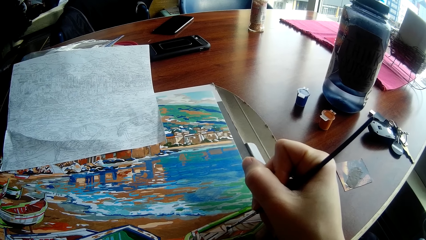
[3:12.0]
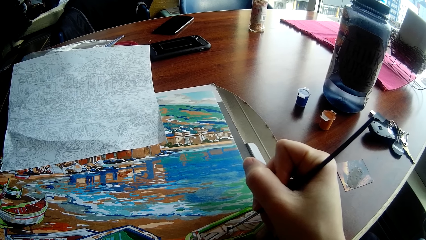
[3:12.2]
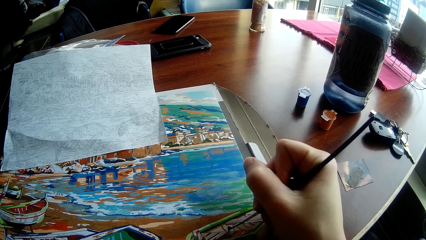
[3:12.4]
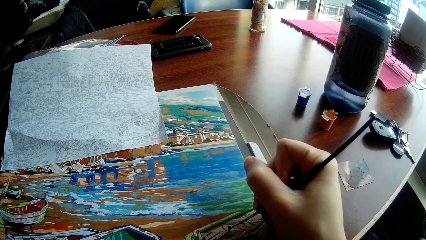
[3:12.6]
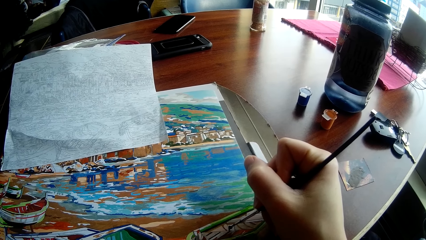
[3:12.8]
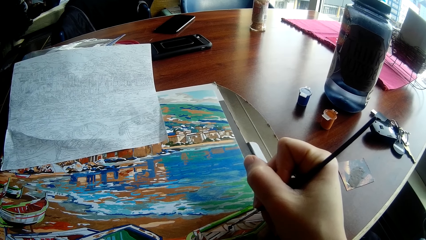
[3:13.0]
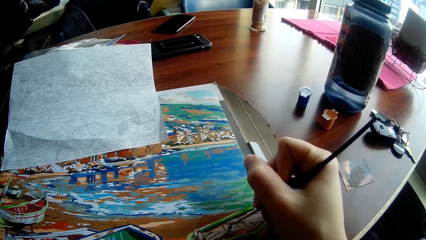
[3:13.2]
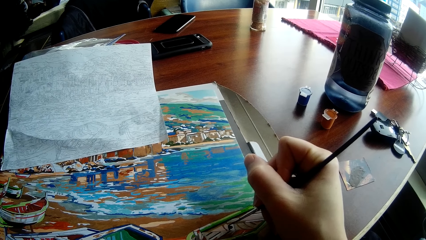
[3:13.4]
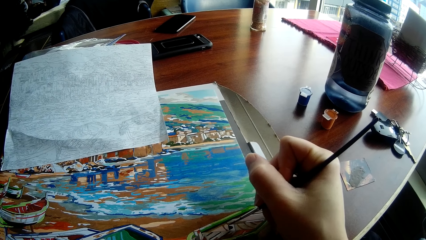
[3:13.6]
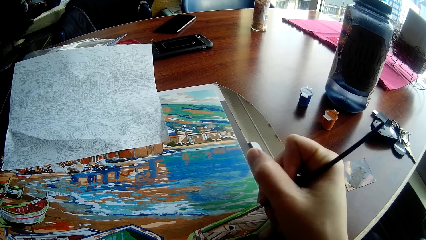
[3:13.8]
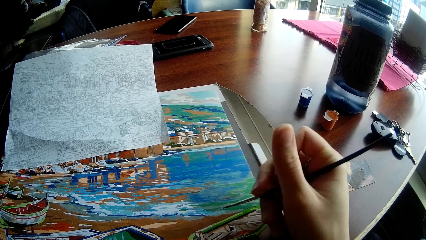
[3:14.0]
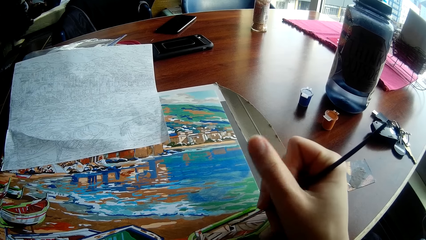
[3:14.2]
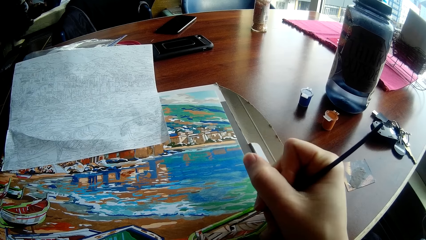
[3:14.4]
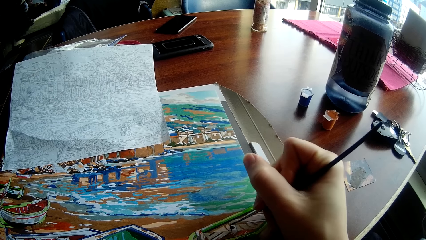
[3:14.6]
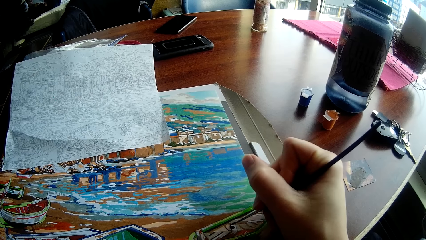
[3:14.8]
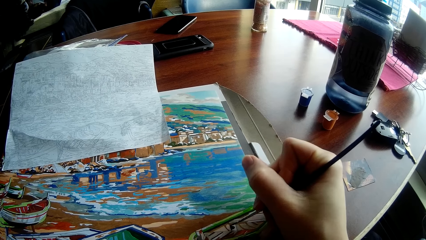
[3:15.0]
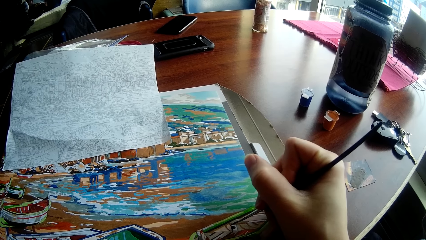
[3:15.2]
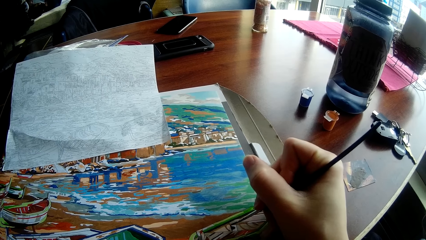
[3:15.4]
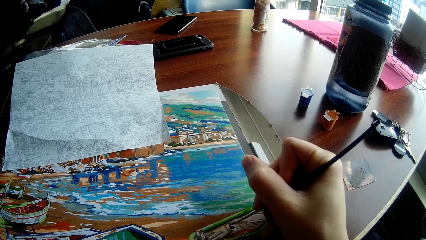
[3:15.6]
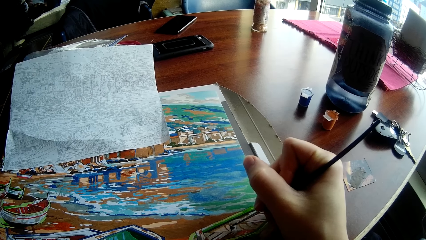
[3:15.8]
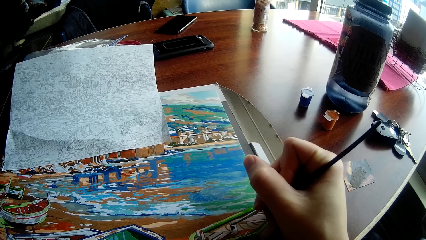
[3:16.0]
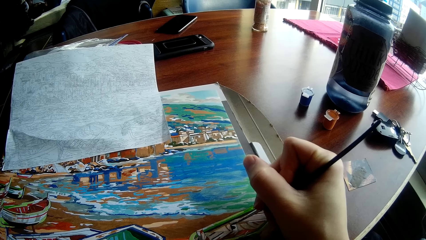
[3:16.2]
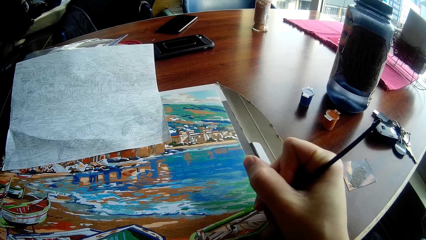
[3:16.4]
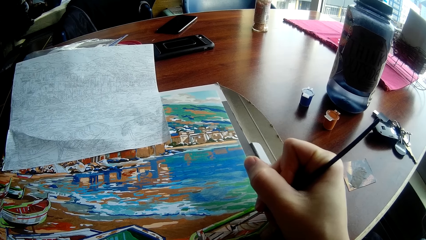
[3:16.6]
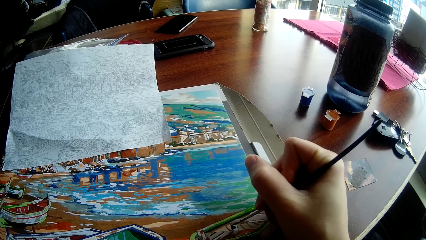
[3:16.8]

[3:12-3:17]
The camera wearer paints on the wall art.

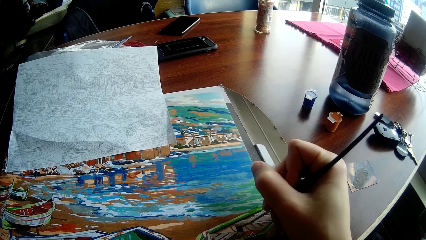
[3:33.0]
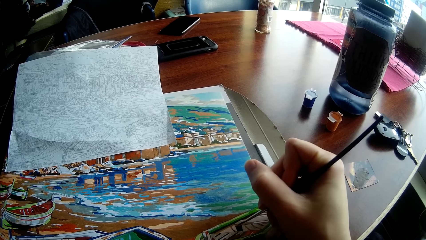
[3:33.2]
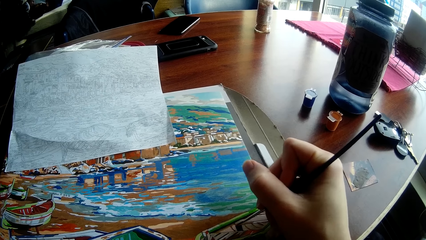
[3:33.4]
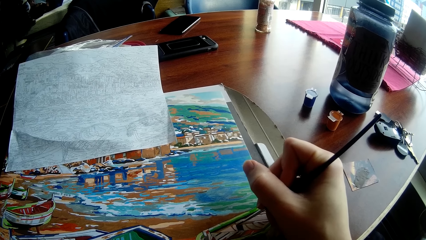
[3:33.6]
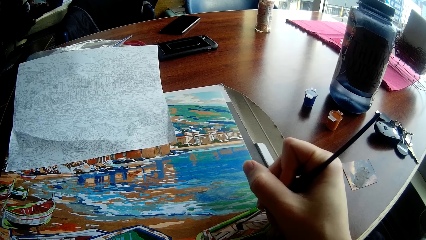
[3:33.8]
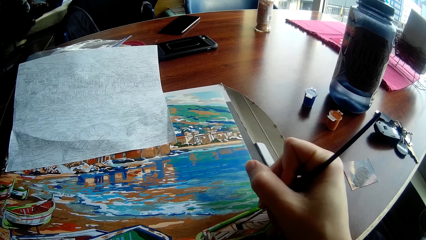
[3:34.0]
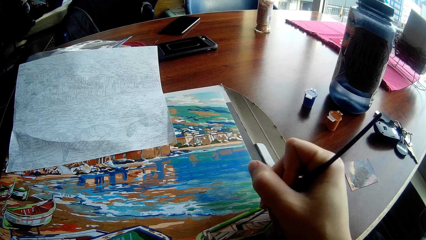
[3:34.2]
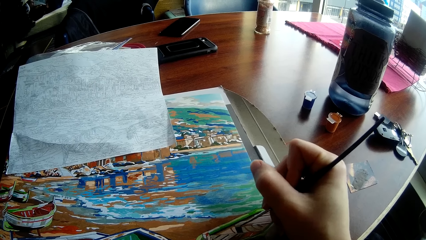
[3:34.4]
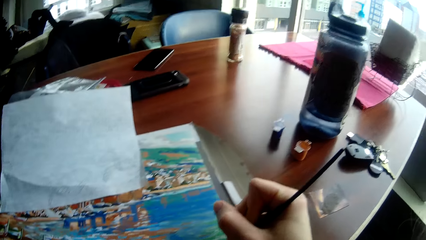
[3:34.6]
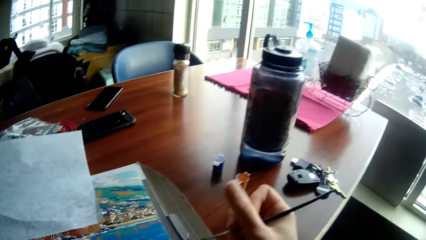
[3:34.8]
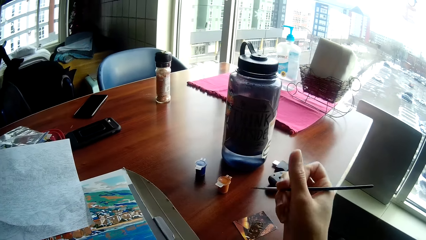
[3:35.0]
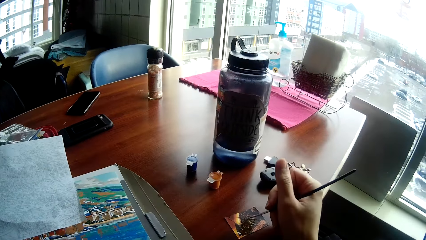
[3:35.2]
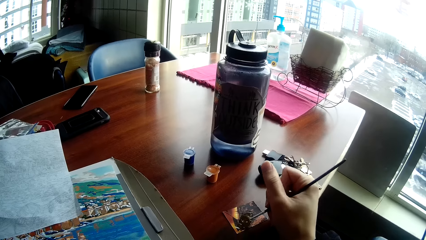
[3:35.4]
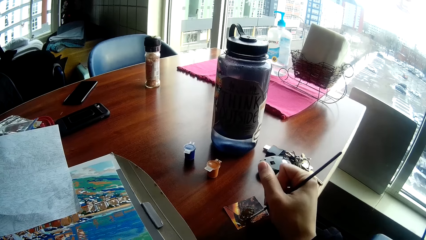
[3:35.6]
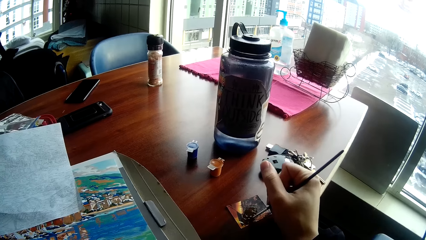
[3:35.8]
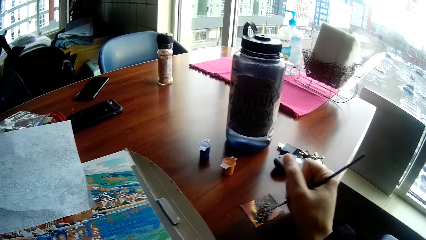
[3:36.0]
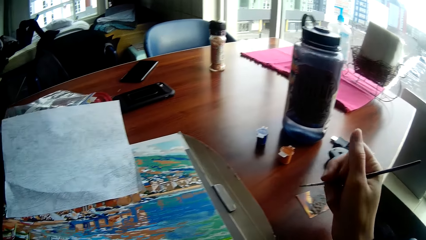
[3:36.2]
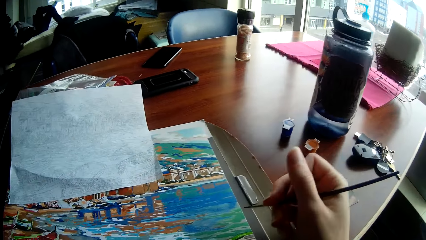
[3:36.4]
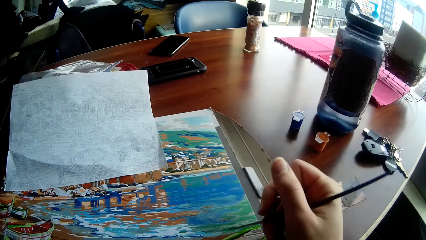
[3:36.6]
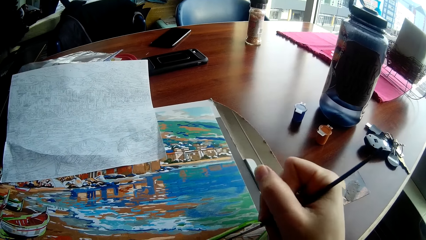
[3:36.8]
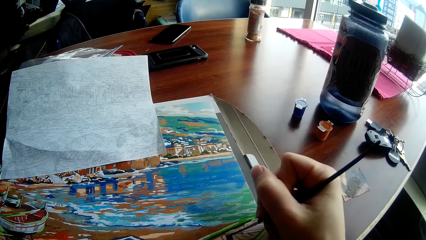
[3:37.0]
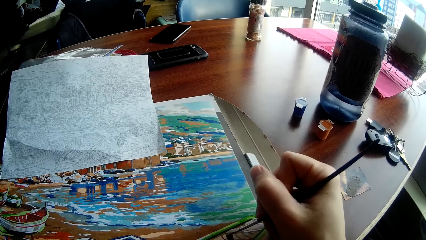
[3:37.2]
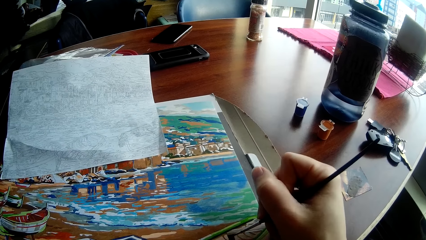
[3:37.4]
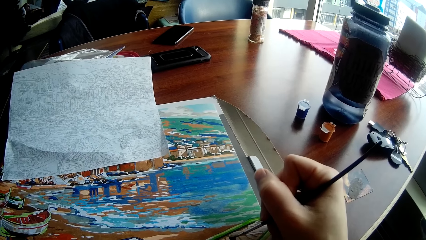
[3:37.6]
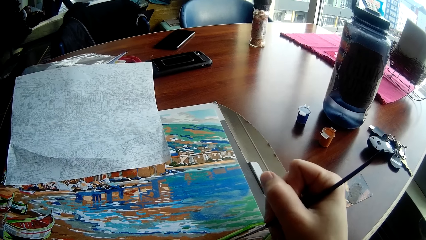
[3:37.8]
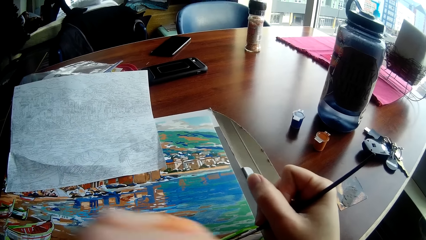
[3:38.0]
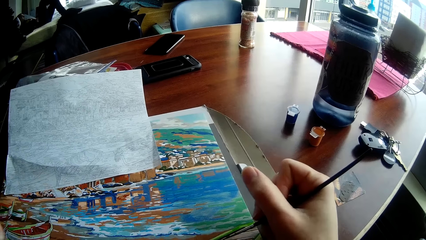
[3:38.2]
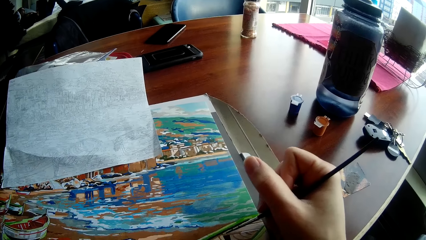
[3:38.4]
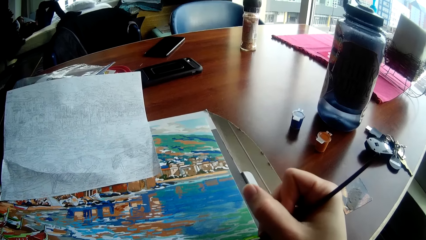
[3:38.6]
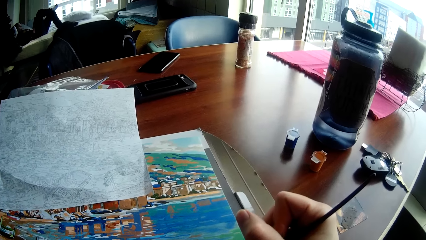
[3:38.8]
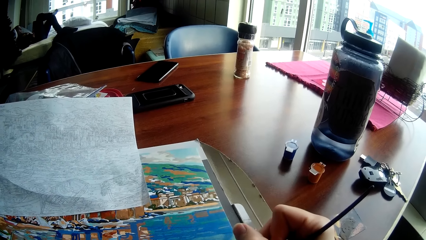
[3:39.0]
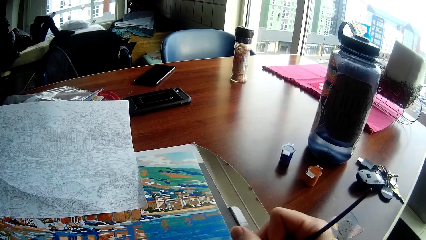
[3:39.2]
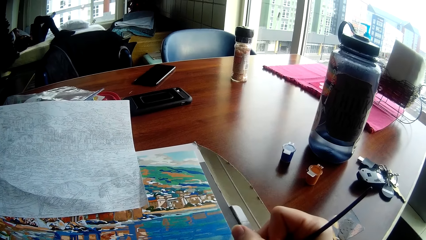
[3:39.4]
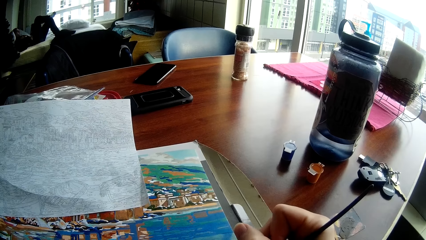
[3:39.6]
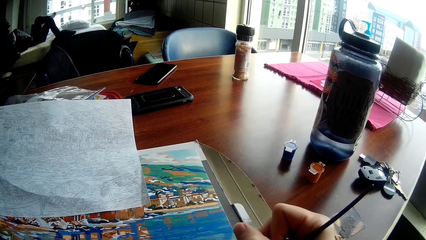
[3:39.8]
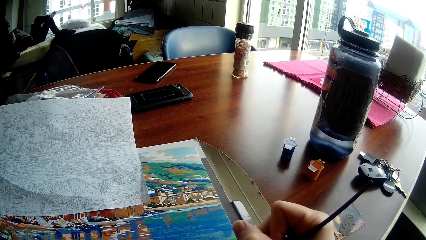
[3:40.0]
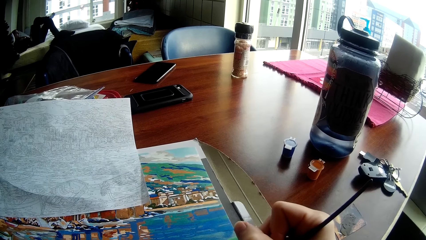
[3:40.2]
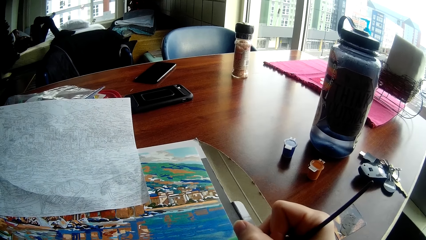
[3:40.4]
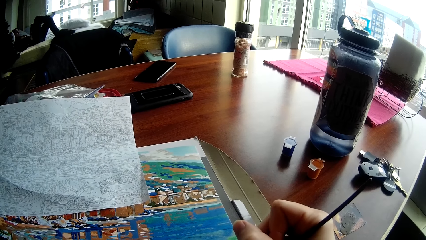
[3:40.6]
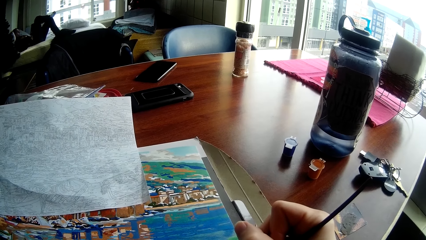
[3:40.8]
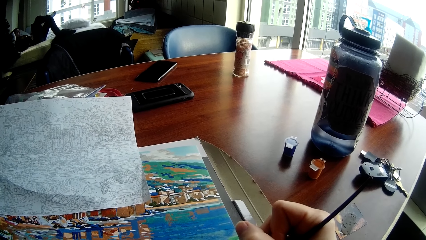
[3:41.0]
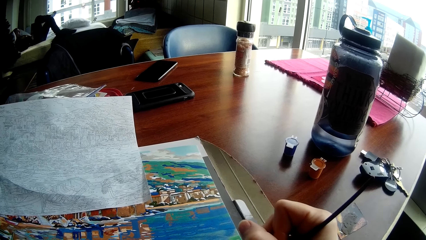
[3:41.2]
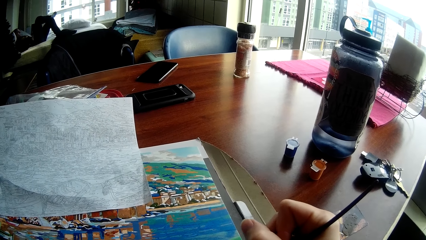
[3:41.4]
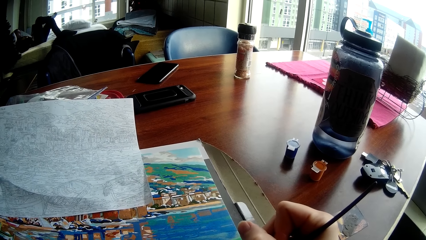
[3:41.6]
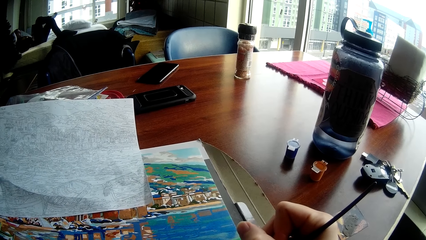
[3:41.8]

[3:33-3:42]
The camera wearer moves his hands aside. He takes paint from a card on the table with the painting brush in his right hand. He paints the drawing on the table with the painting brush in his right hand.

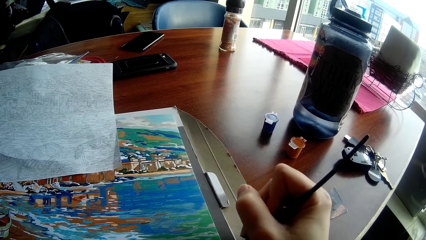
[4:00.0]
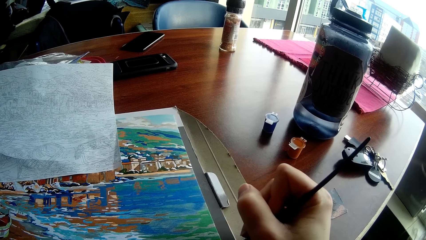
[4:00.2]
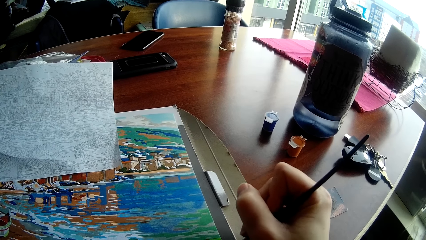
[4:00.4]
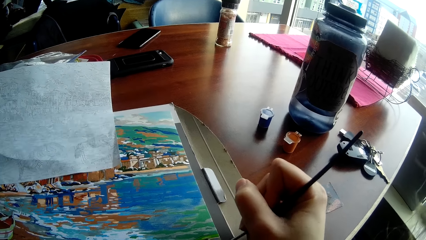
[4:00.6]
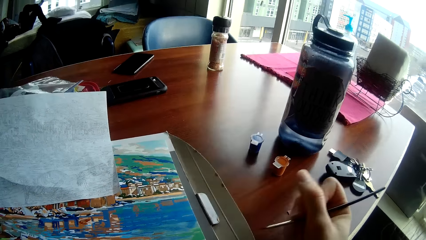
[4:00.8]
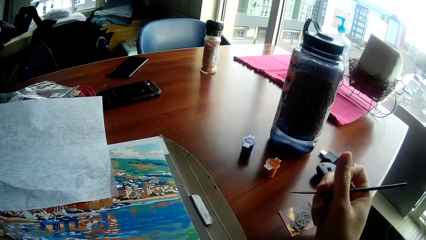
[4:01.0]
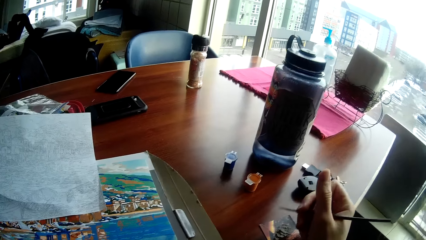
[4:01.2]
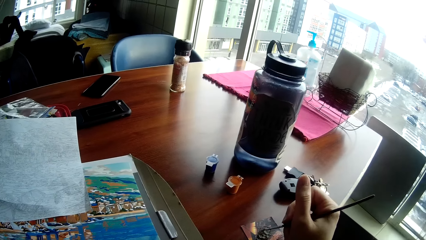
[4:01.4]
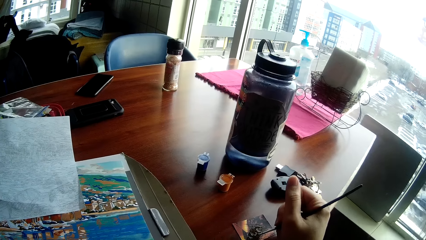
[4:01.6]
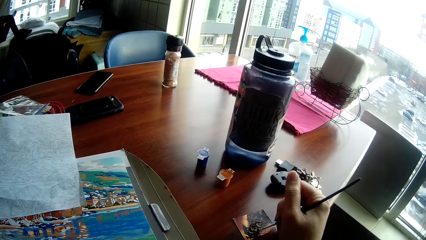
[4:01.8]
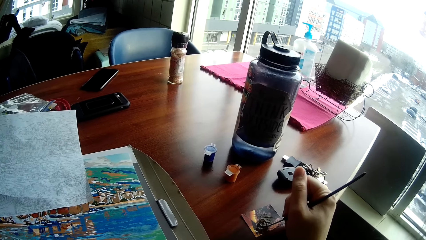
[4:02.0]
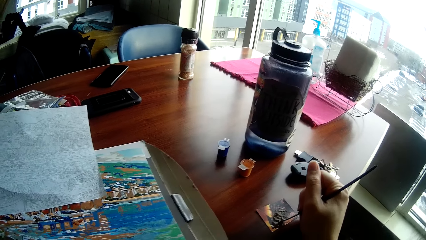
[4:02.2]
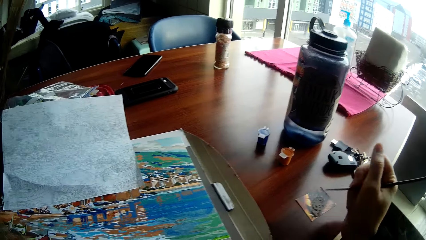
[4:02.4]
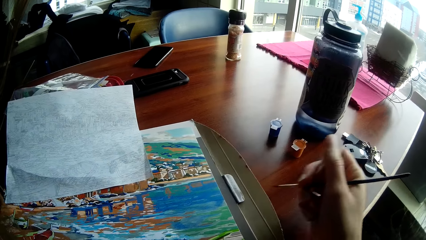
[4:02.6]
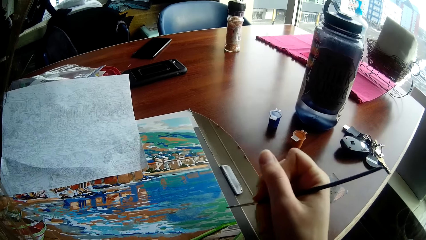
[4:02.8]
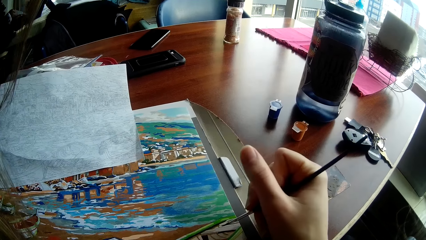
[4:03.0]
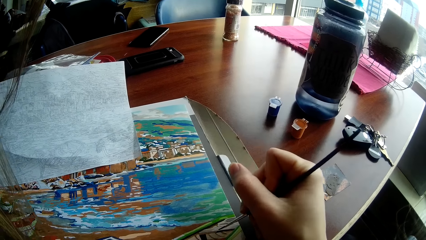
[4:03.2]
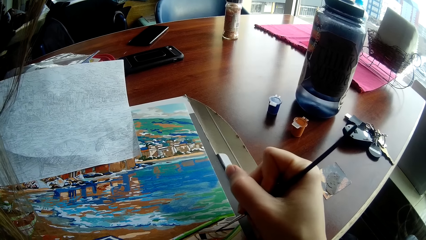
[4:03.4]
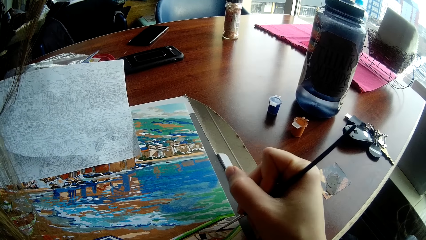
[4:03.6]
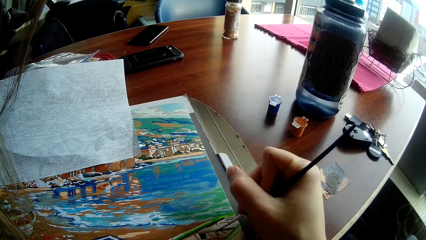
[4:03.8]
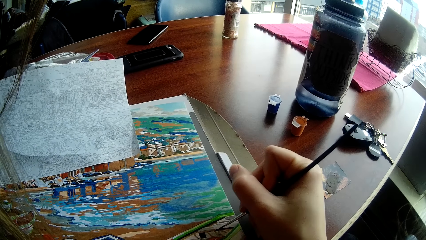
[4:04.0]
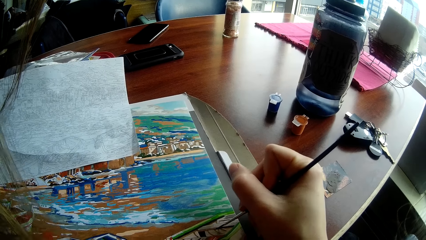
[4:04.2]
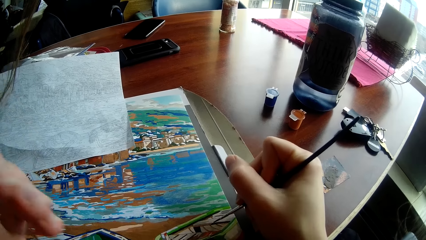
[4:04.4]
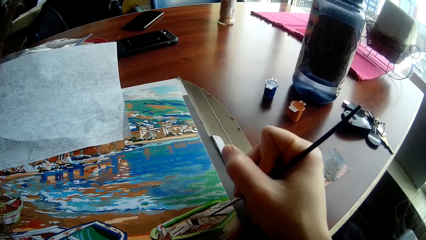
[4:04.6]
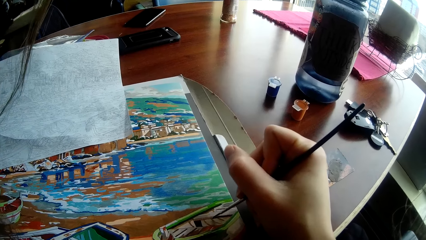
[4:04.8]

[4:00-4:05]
The camera wearer takes paint from a card on the table with the painting brush in his right hand. He paints the drawing on the table with the painting brush in his right hand.
